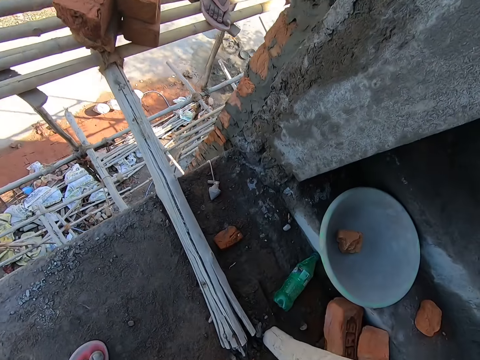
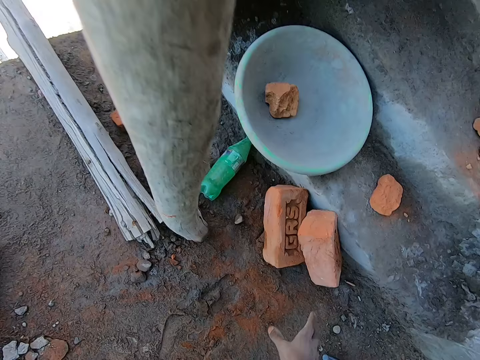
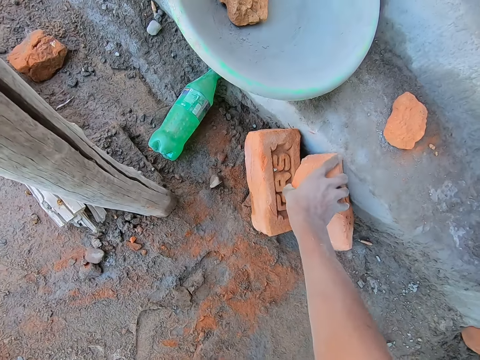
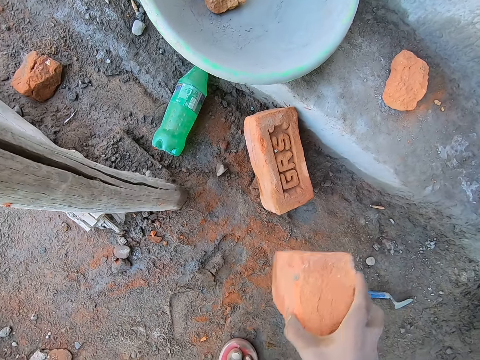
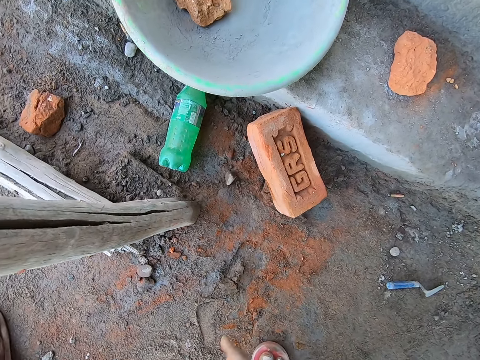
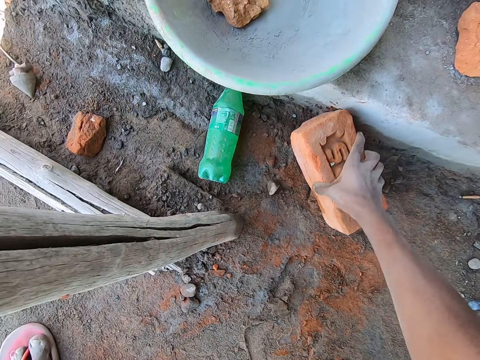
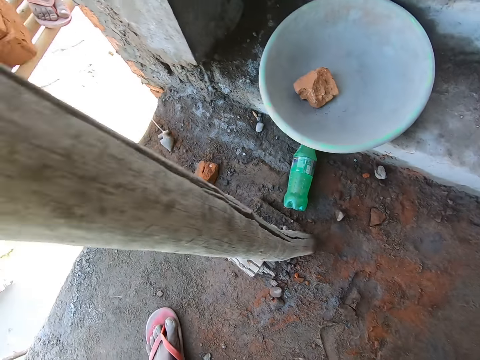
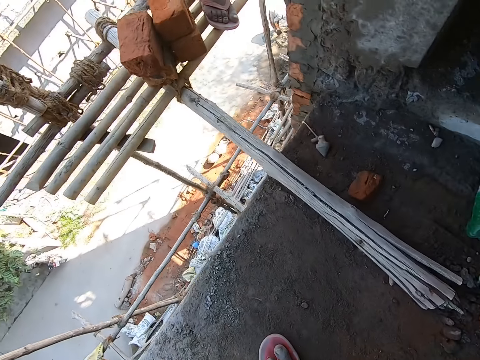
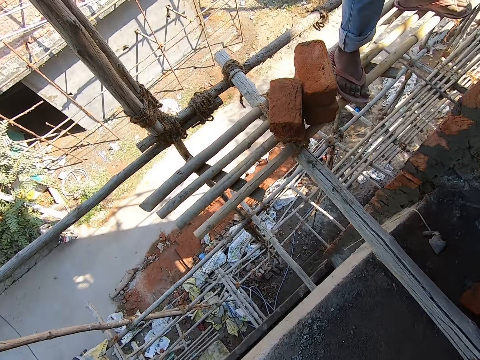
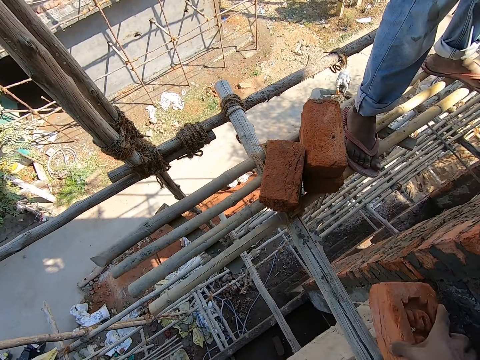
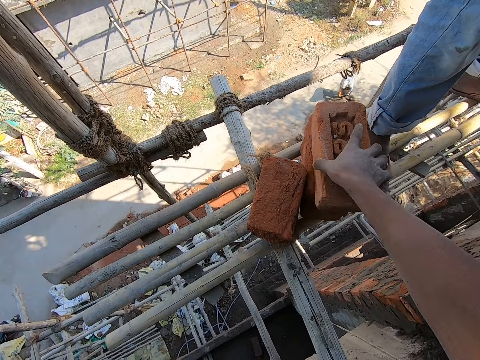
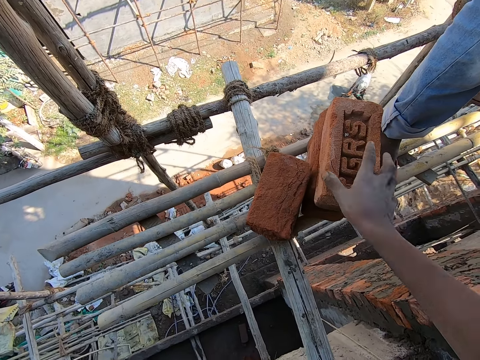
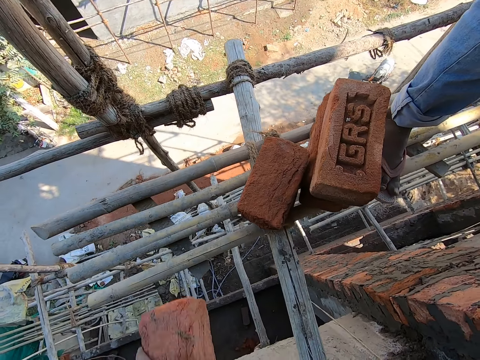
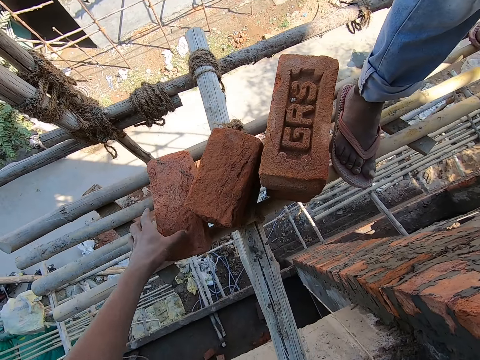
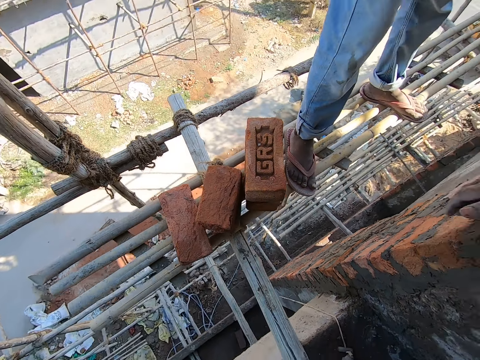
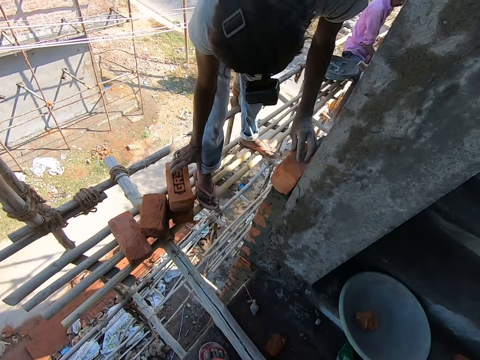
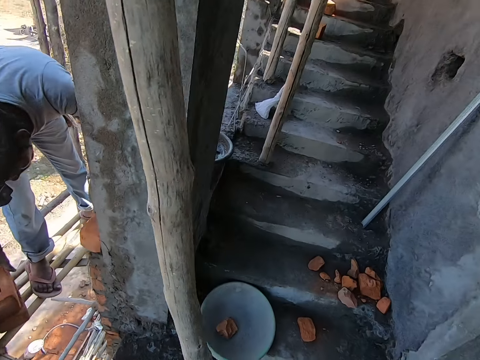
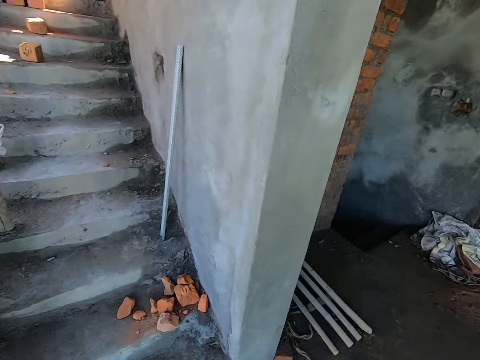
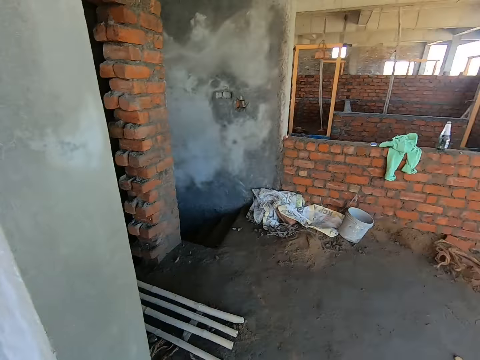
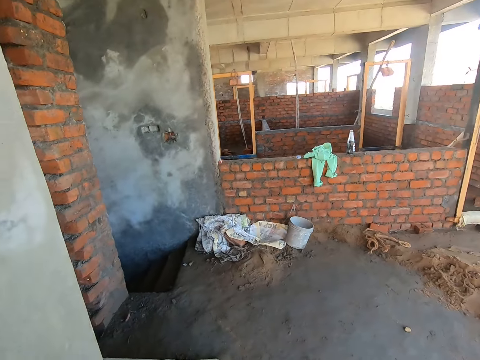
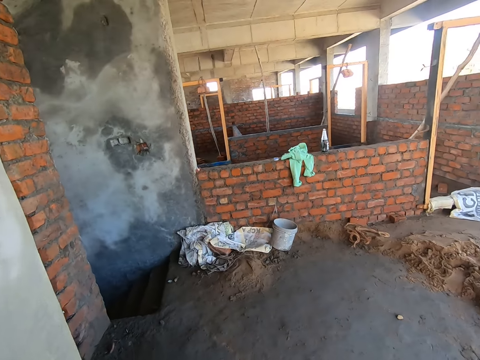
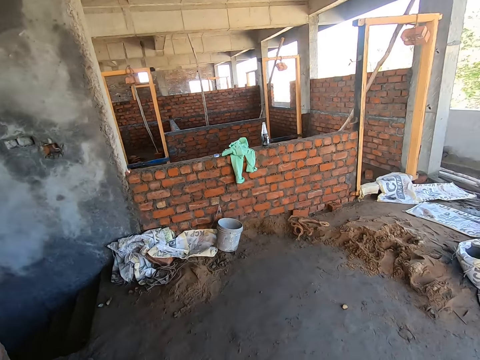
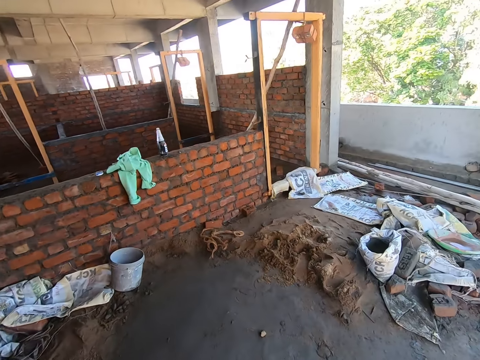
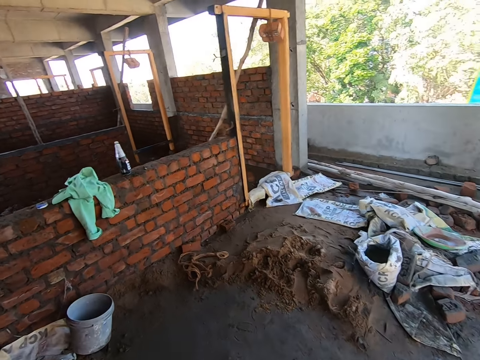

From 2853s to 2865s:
The camera wearer moves around. He picks up a brick on the floor with his right hand. He puts the brick on his left hand. He picks up a brick on the floor with his right hand. He moves around. He drops the brick in his right hand on the bricks on the bamboo scaffold. He drops the brick in his left hand on the bamboo scaffold. He moves around.

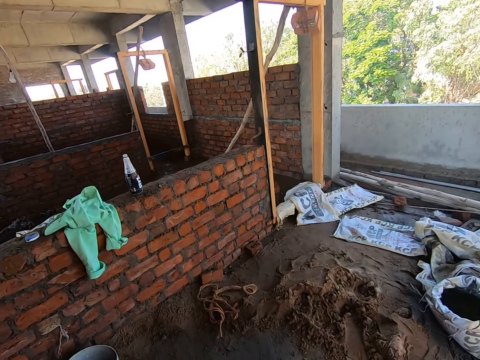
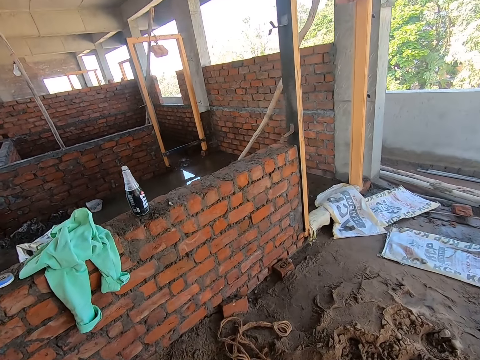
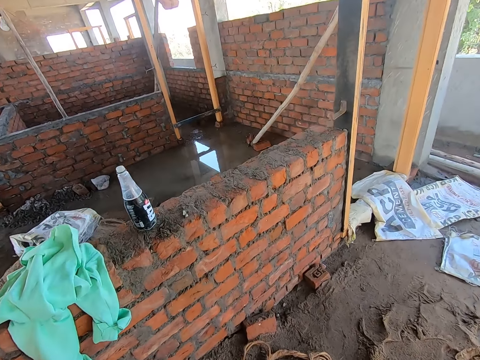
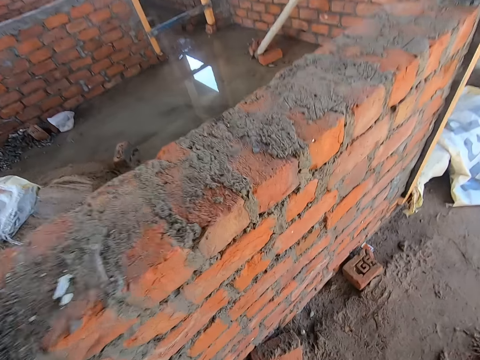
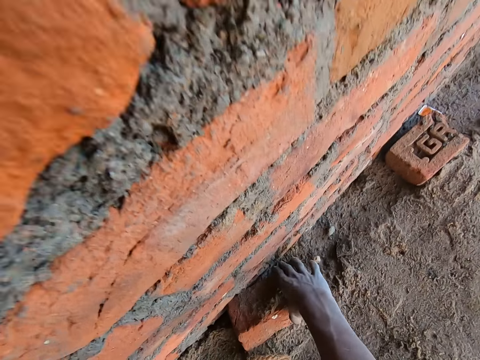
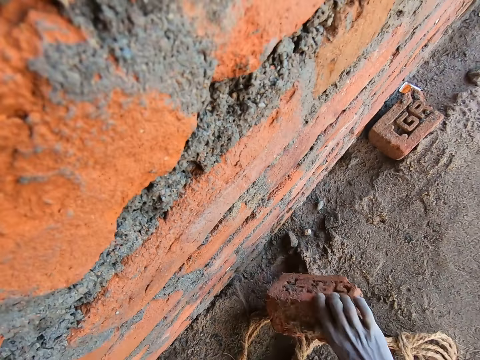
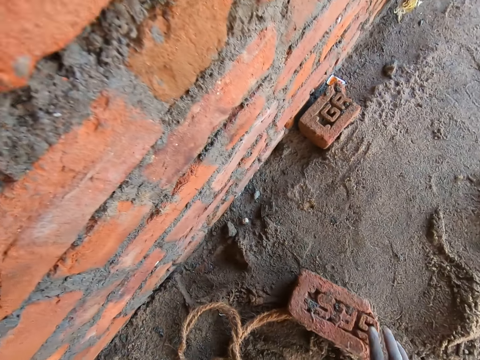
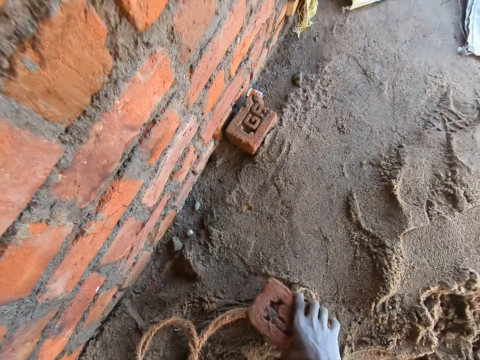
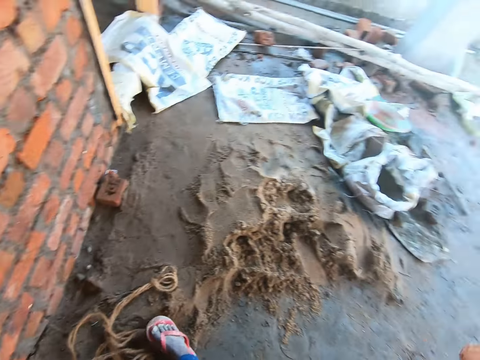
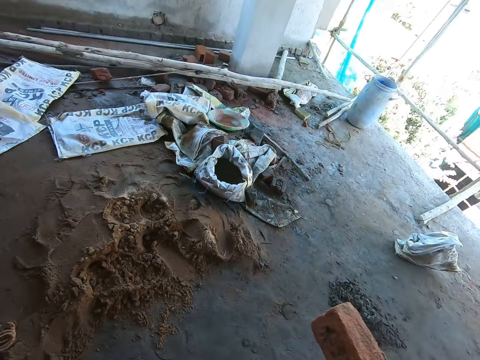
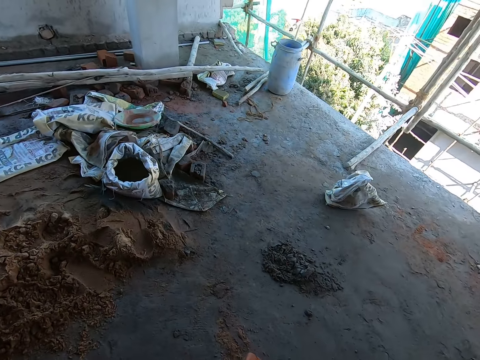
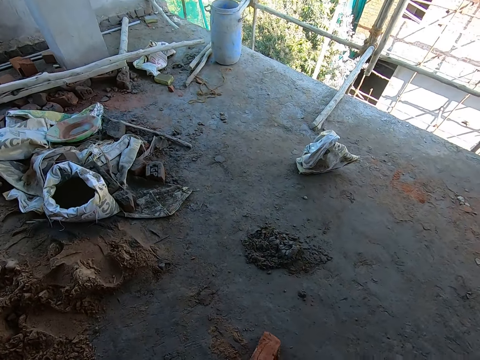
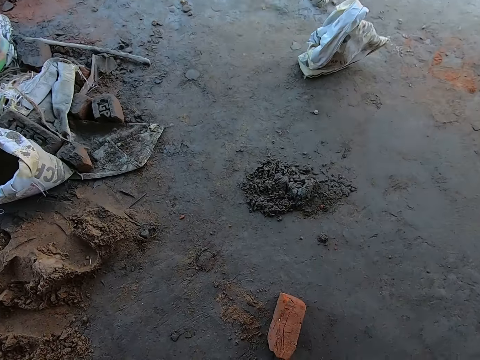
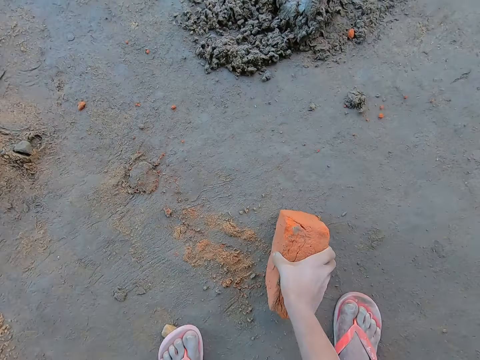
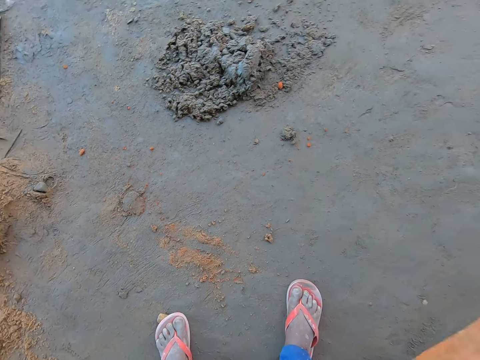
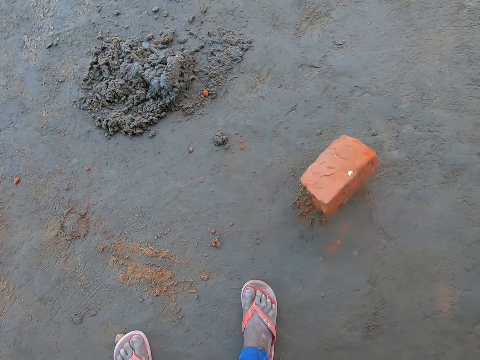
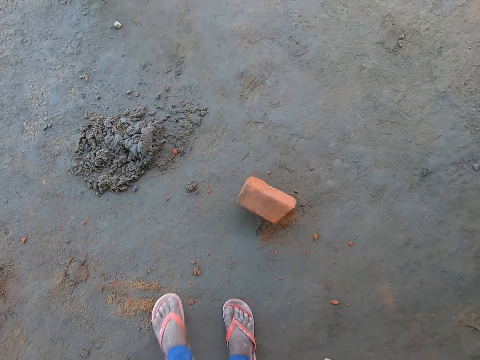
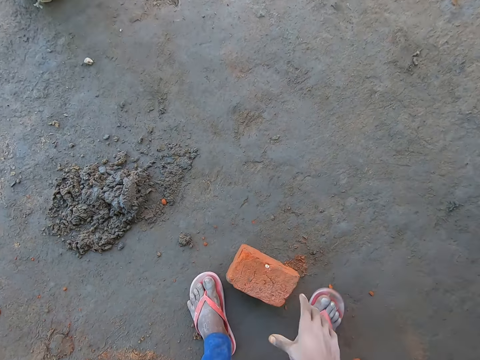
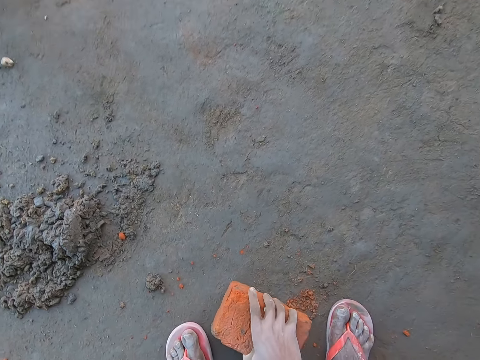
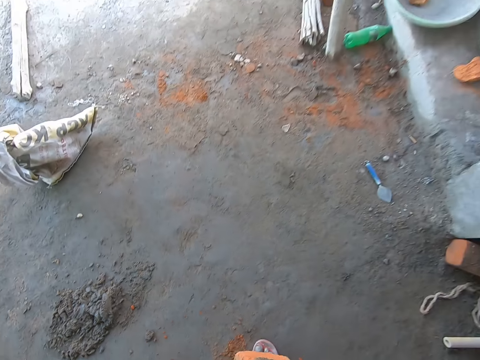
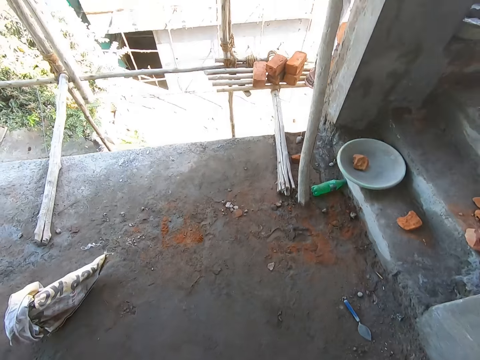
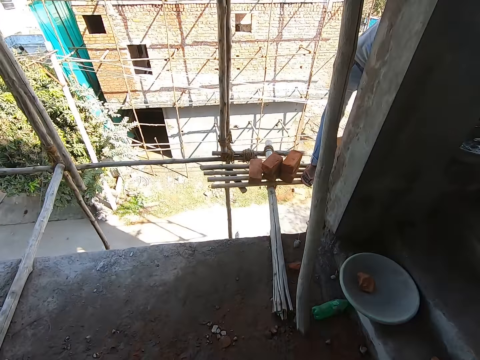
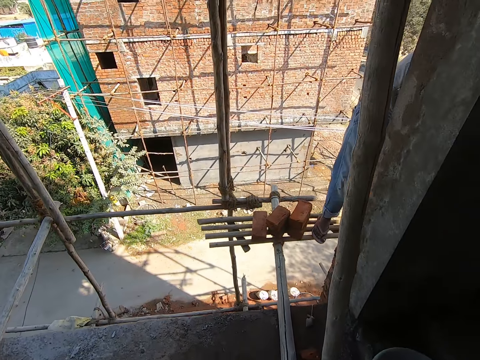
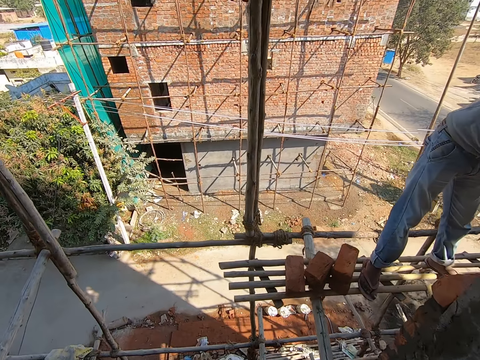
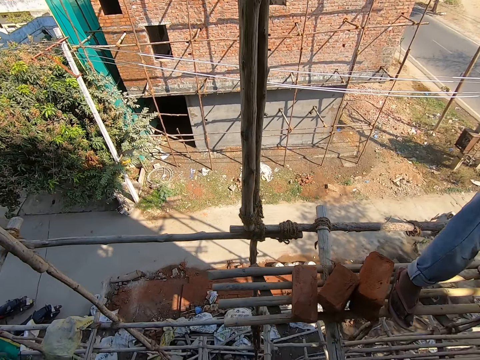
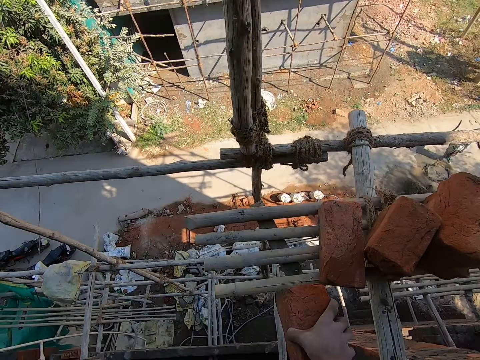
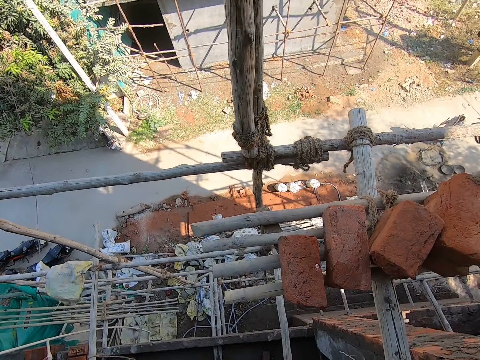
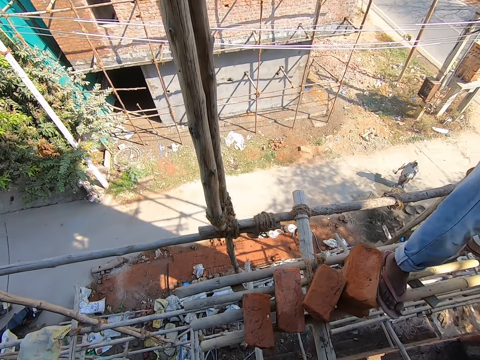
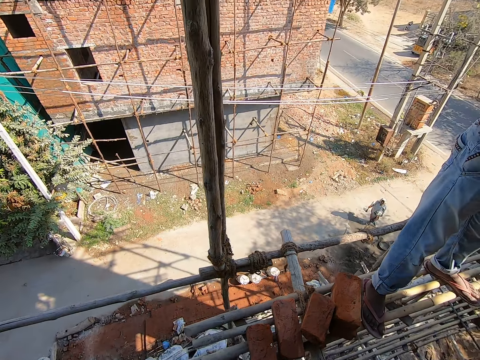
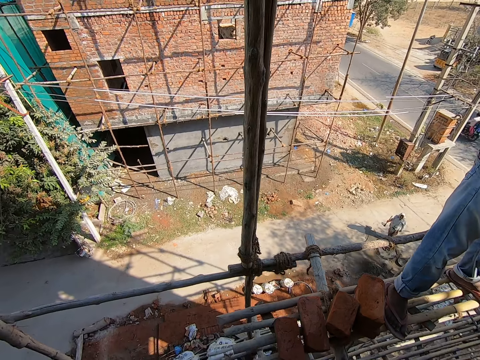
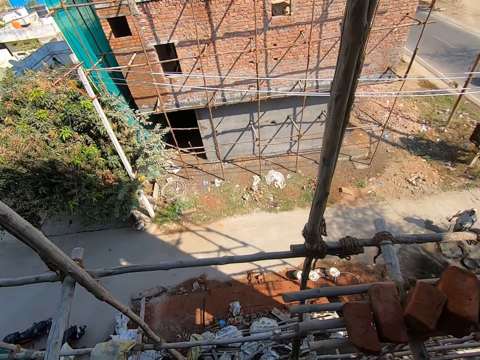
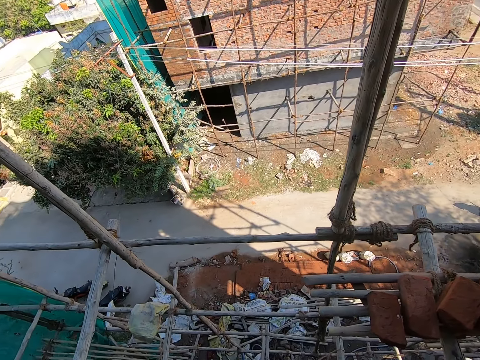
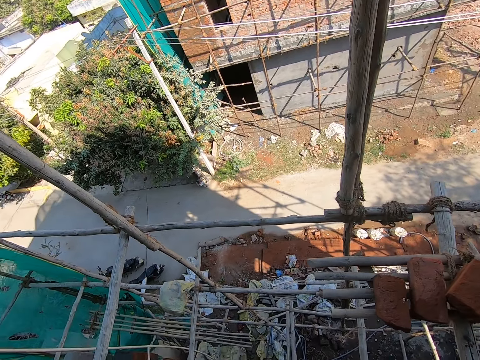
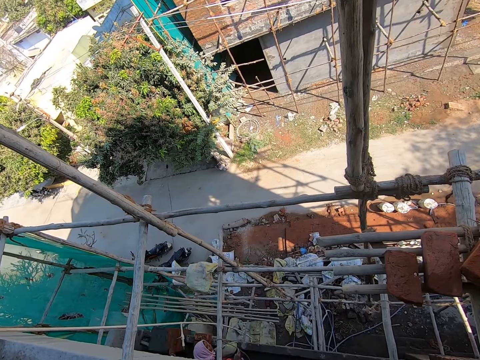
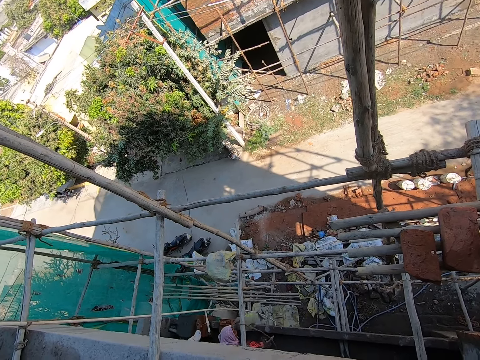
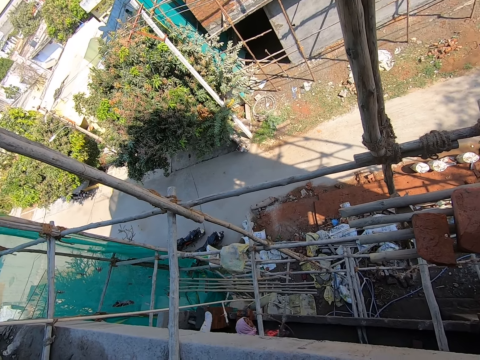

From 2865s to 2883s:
The camera wearer moves a brick on the floor with his right hand. He picks up the brick on the floor with his right hand. He drops the brick in his right hand on the floor. He moves around. He picks up the brick on the floor with his right hand. He drops the brick in his right hand on the floor. He picks up the brick on the floor with his right hand. He moves around. He drops the brick in his right hand on the bamboo scaffold. He looks around.
